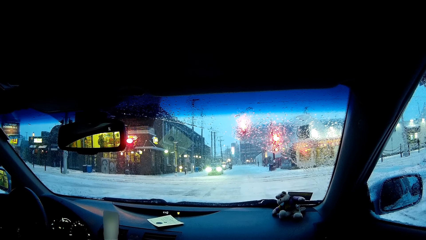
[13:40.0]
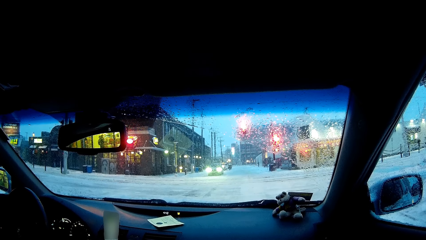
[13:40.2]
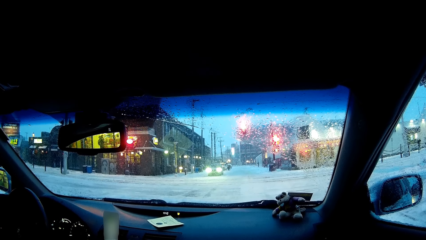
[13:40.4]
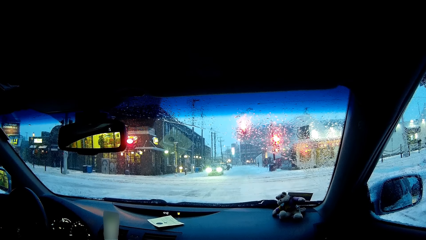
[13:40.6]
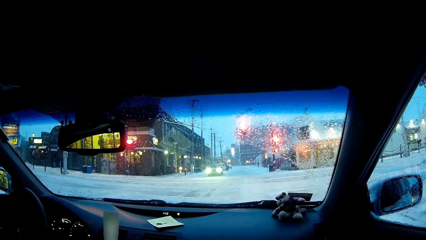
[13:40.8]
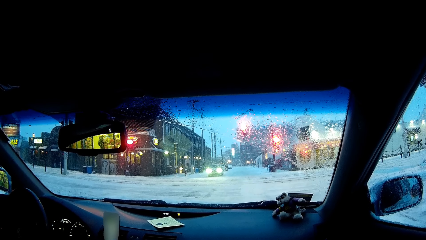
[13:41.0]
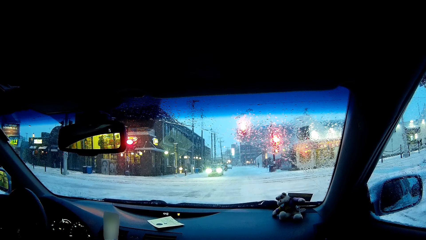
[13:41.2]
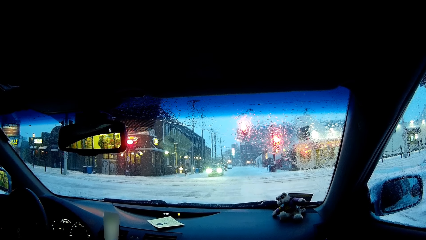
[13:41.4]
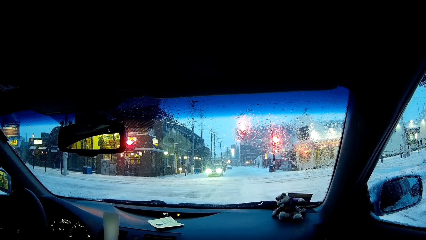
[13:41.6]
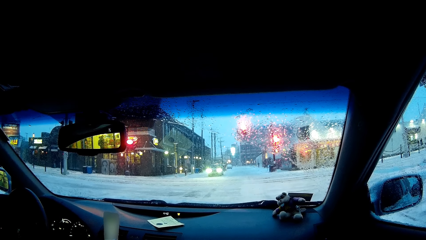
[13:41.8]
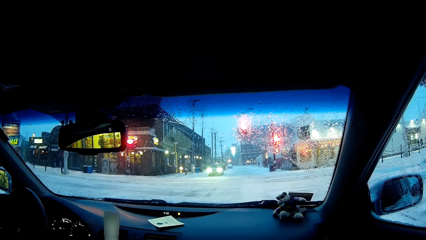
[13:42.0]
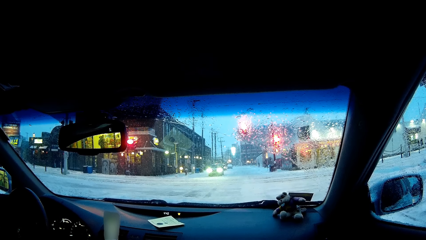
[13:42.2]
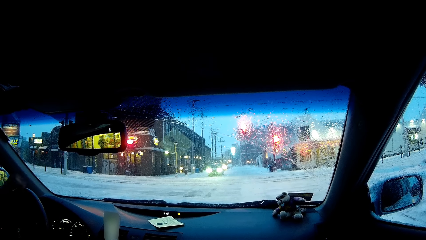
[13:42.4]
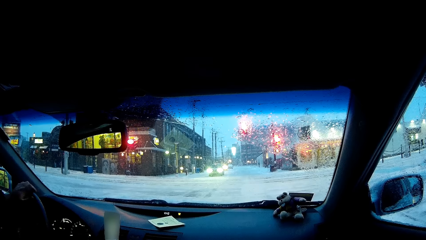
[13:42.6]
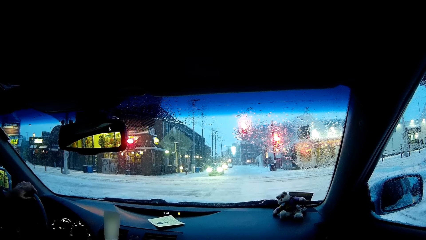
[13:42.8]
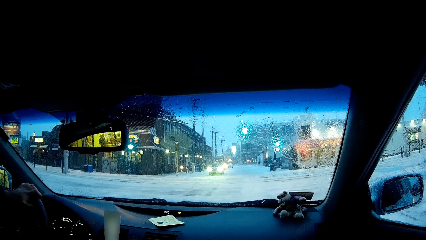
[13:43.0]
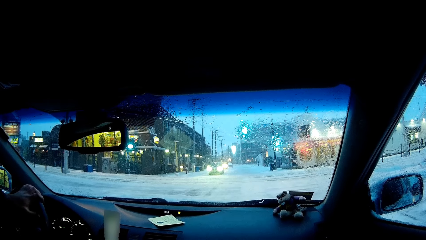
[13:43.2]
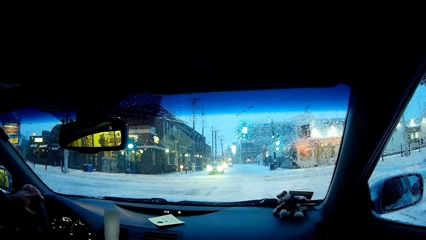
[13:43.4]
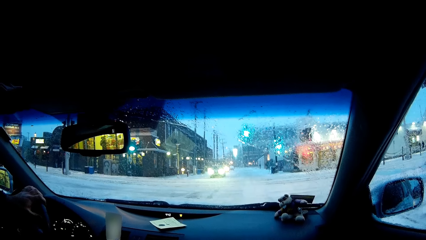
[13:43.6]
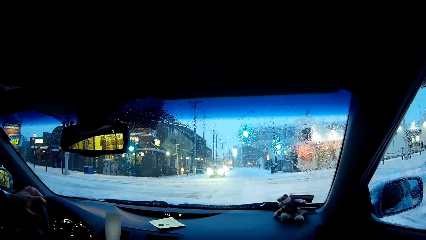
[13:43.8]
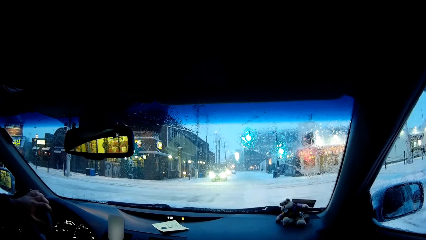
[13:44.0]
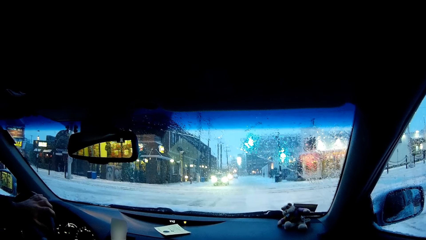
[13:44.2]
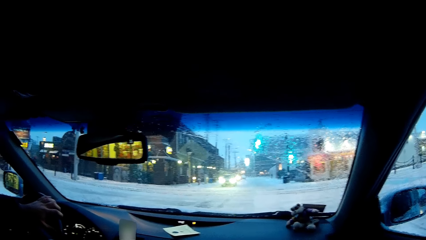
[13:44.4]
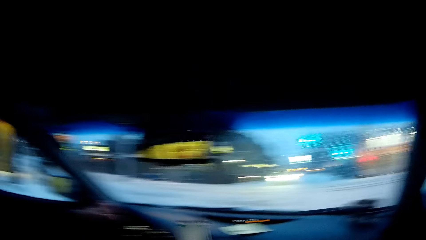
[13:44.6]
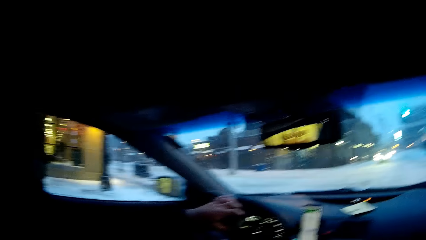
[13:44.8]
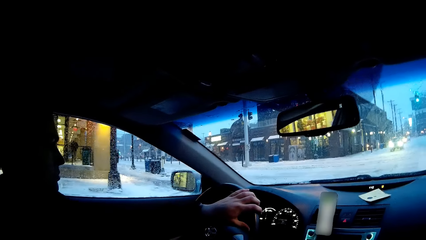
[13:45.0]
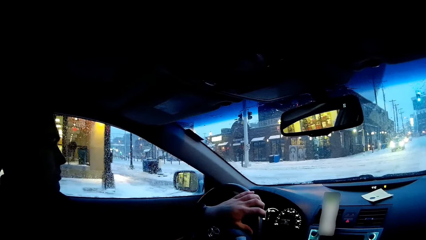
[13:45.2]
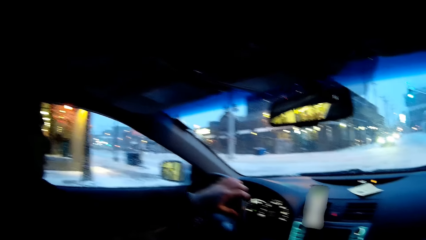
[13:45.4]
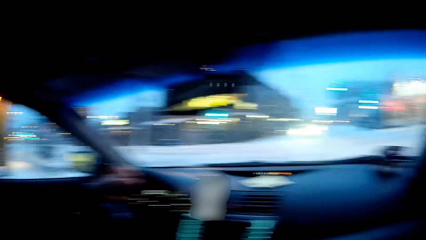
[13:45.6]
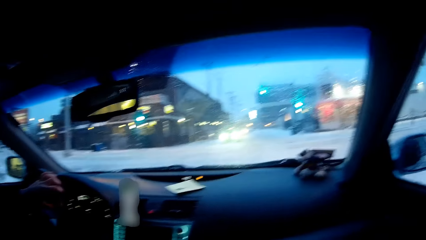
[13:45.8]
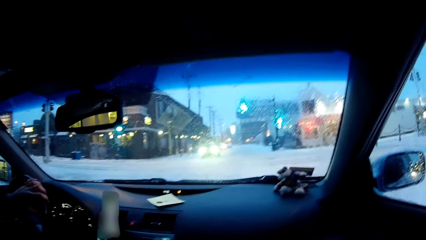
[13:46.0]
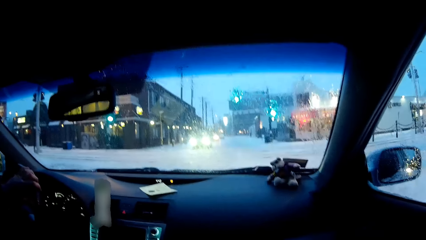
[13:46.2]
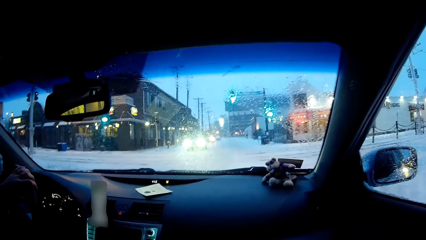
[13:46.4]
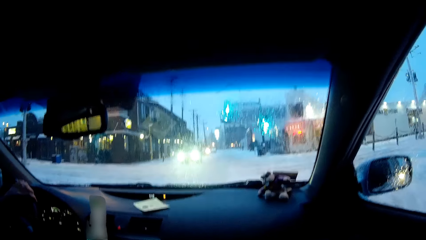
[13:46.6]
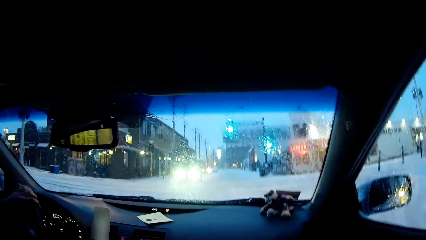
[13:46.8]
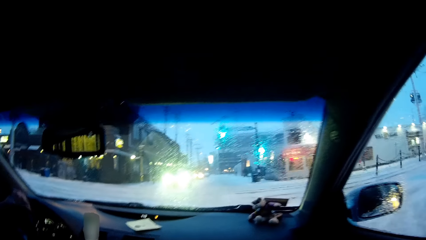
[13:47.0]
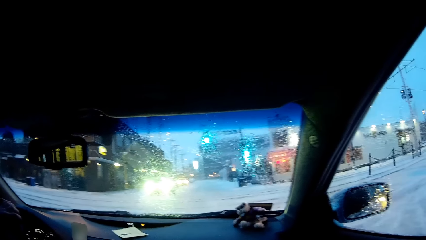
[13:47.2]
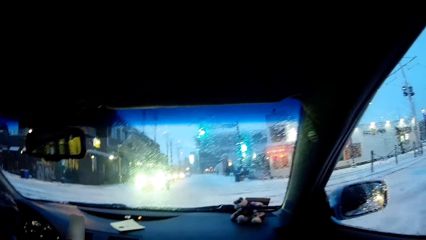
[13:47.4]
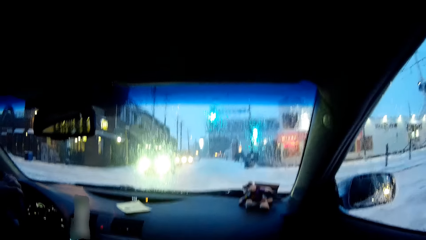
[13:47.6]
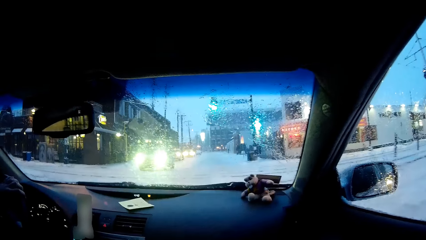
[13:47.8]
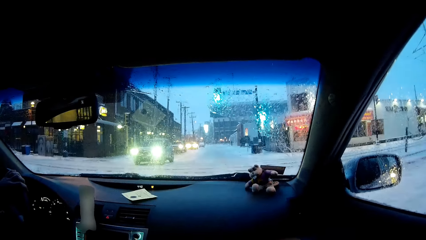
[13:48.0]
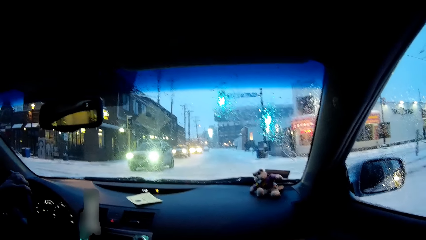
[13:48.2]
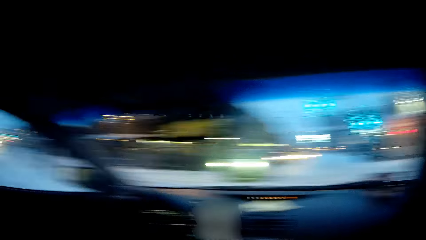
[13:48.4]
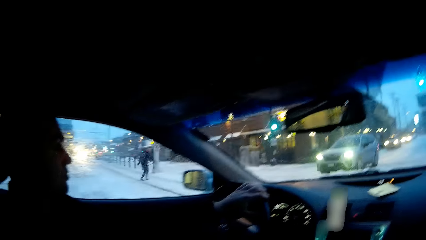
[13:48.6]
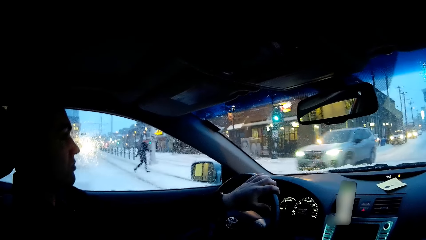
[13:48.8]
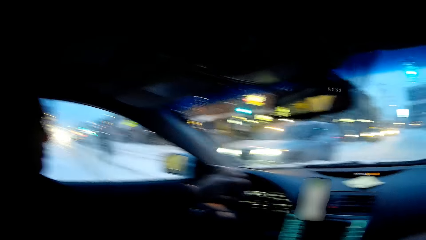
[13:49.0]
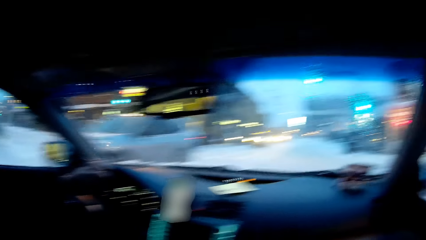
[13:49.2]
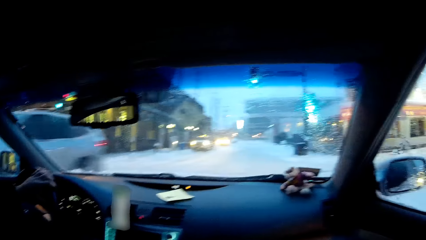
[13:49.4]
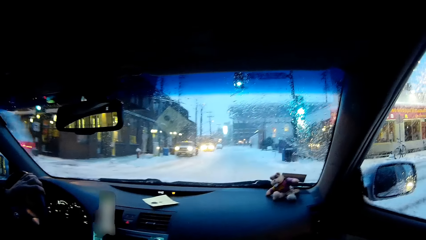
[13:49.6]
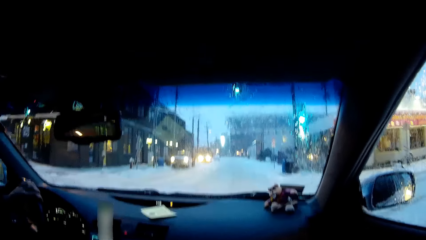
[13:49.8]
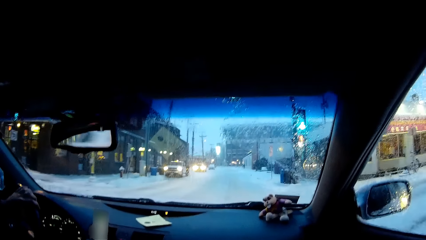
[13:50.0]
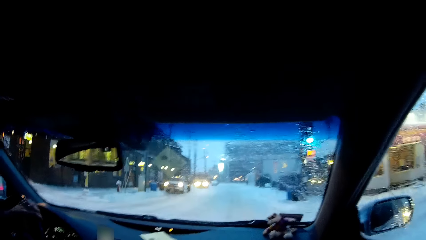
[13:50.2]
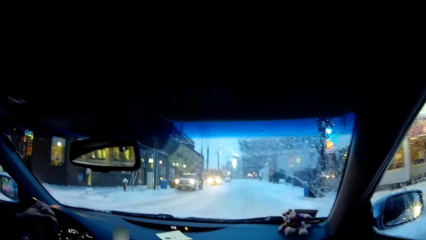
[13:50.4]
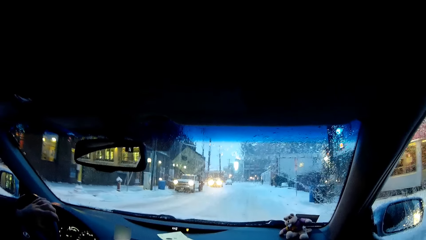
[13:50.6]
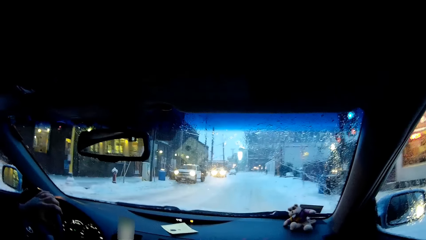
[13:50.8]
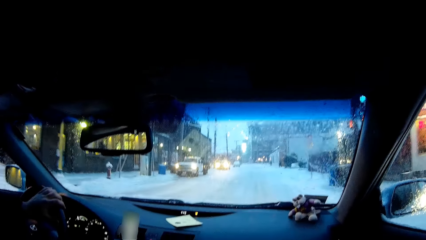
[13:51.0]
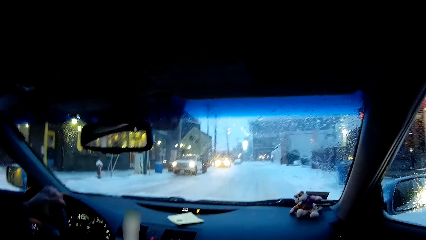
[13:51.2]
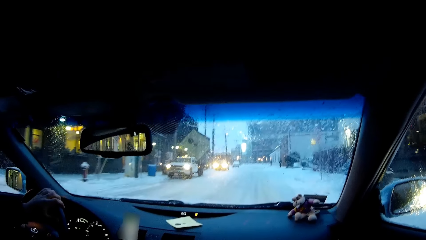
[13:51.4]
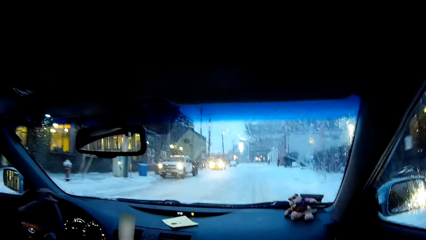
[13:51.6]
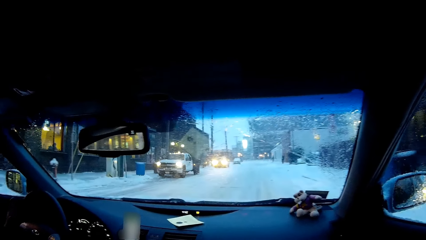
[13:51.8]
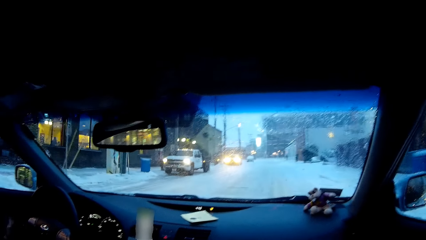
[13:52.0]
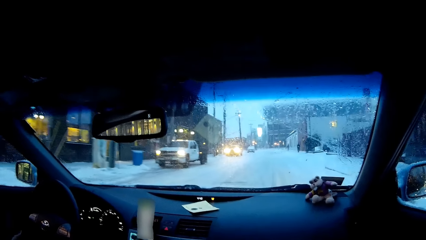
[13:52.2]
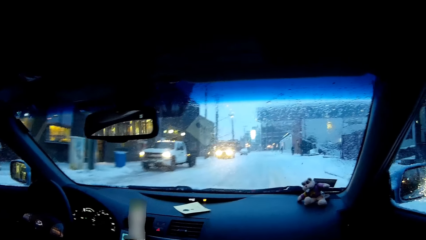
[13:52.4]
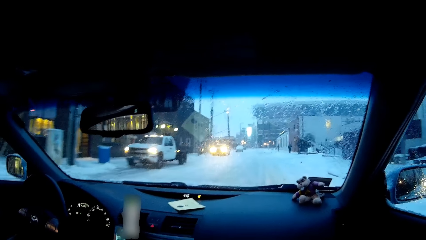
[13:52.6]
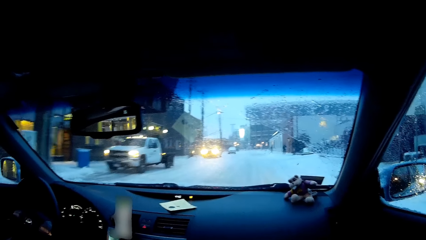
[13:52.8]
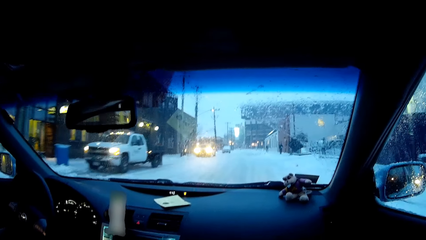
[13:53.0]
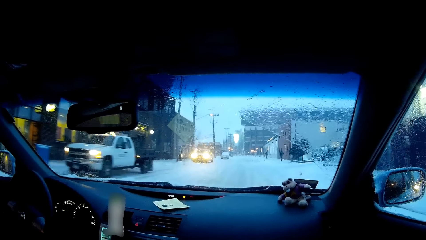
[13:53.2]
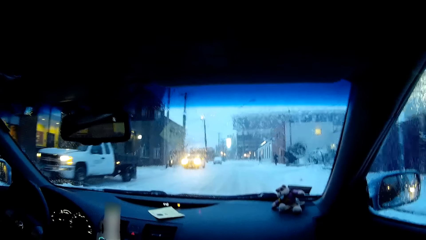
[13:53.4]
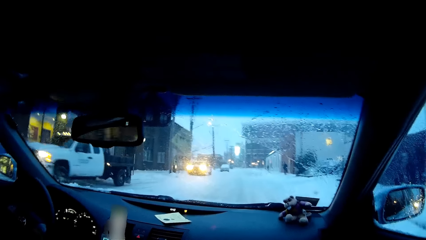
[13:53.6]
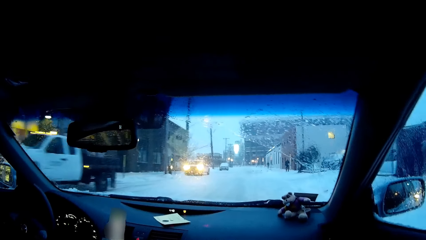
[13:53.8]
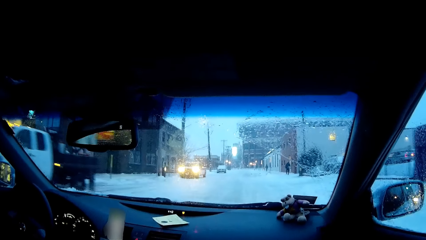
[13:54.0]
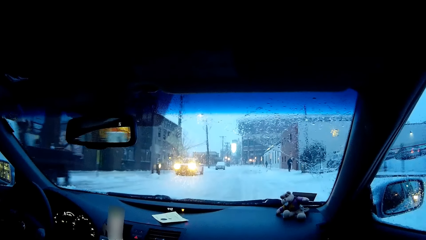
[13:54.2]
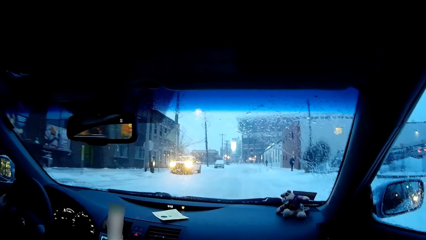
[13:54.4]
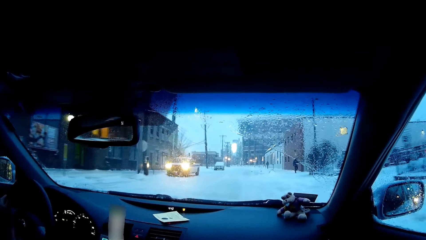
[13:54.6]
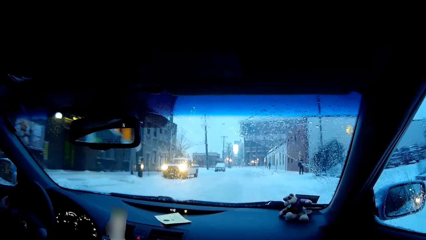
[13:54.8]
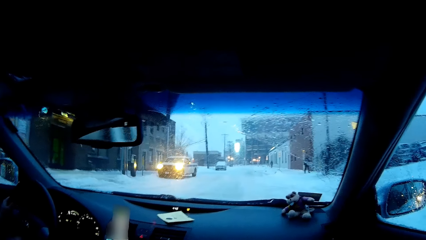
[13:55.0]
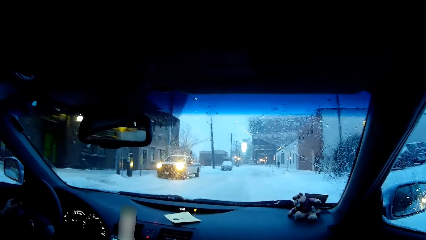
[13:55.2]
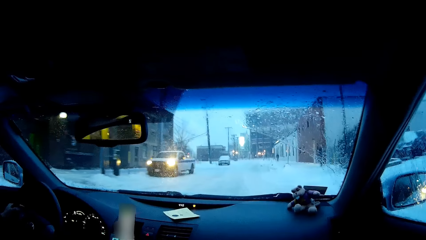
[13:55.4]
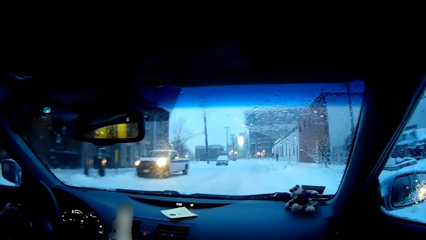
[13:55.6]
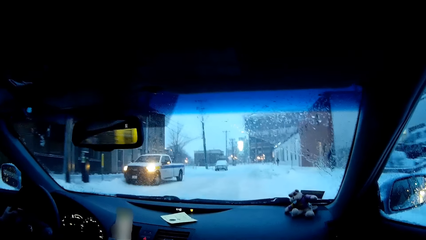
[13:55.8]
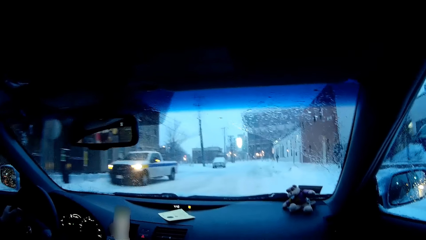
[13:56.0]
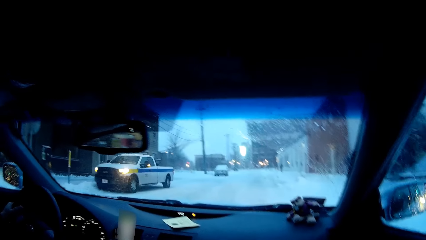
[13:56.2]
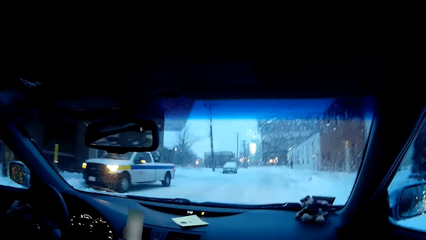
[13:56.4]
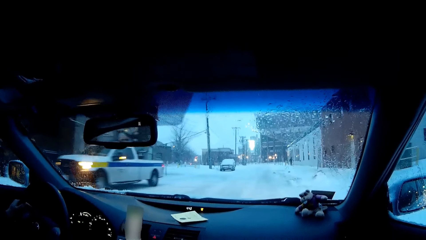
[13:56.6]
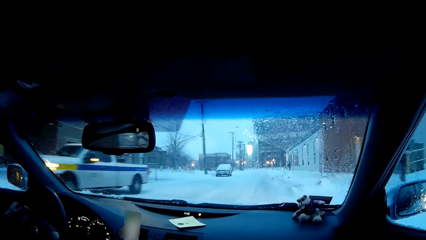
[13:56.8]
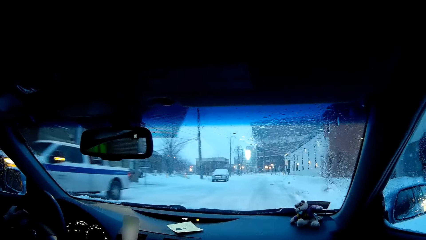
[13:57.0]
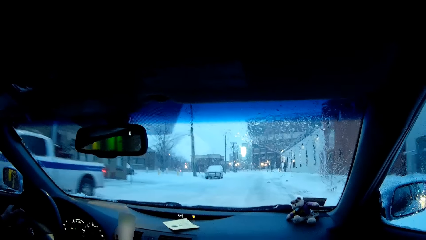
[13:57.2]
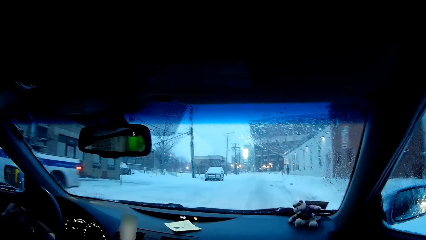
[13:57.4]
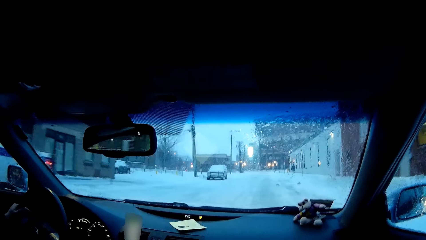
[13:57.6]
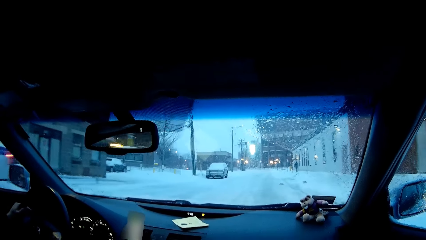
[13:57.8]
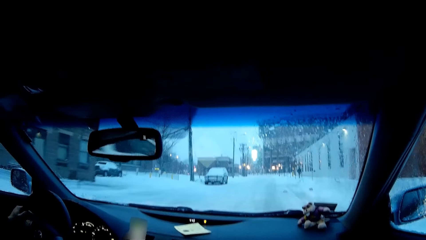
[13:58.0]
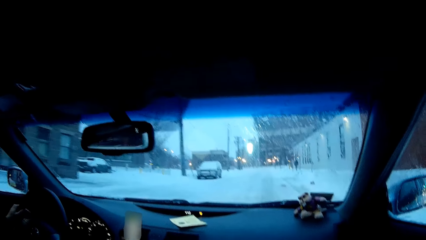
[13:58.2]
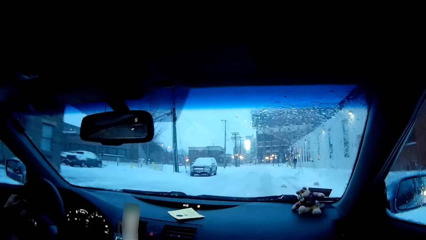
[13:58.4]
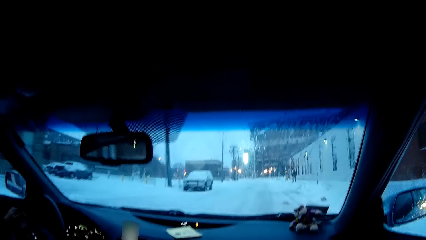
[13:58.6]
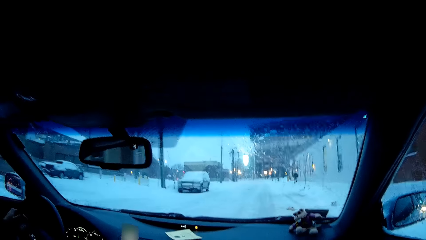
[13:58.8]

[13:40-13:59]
The camera wearer looks around. They look at the windscreen. They look at a person. They look around. They look at the windscreen. The person drives the car.
